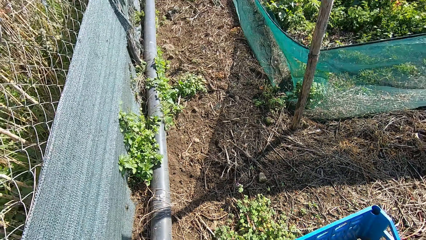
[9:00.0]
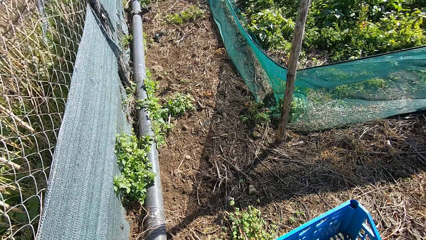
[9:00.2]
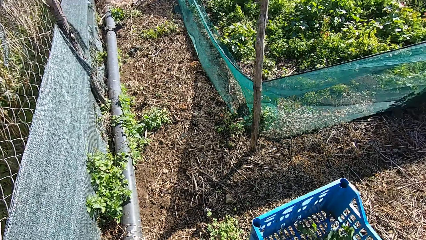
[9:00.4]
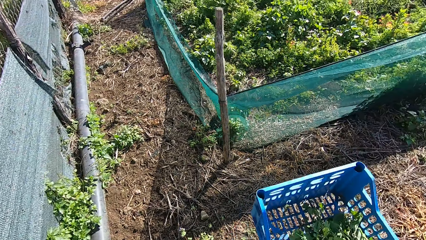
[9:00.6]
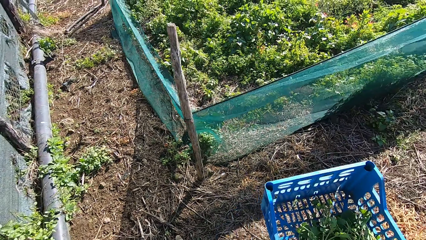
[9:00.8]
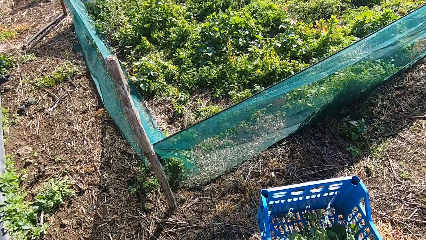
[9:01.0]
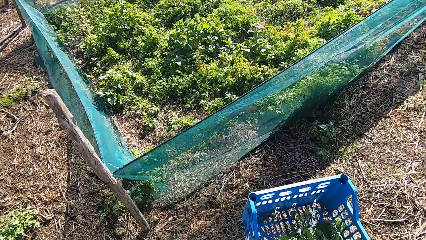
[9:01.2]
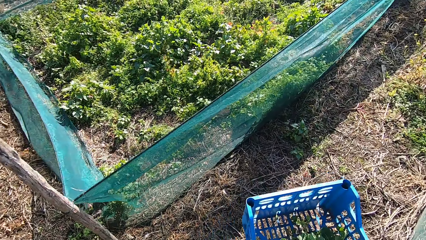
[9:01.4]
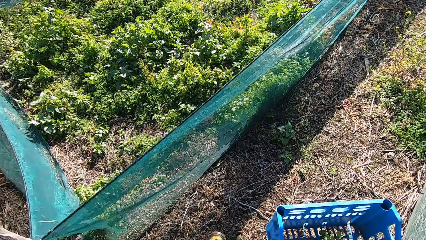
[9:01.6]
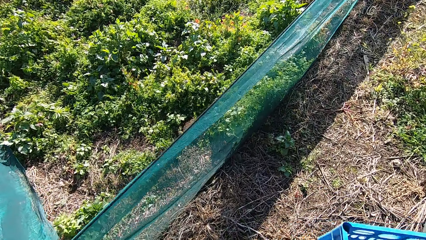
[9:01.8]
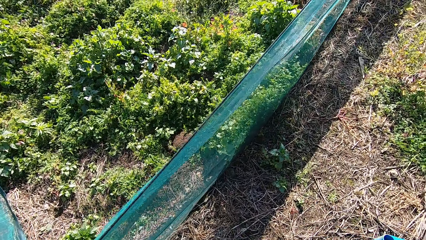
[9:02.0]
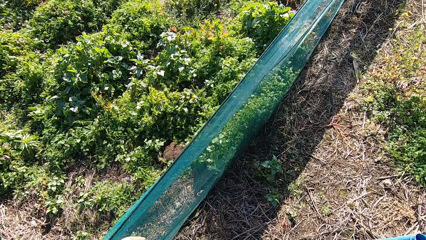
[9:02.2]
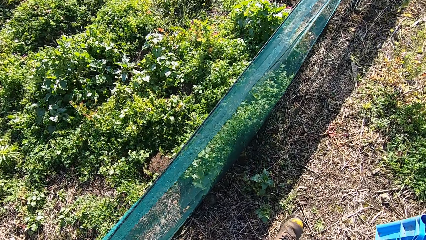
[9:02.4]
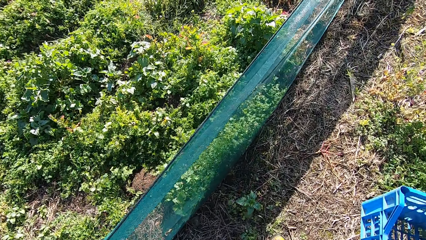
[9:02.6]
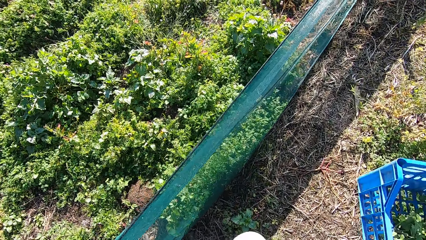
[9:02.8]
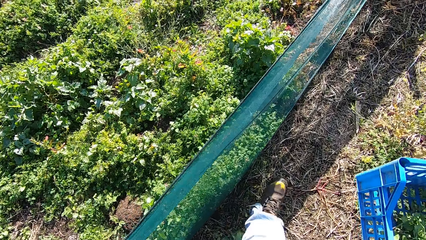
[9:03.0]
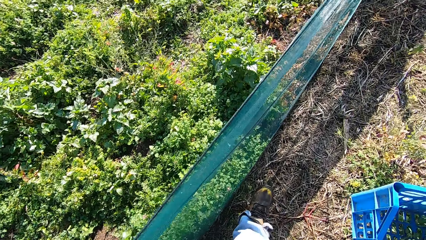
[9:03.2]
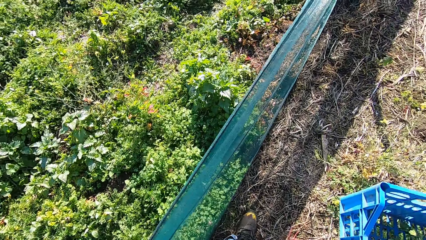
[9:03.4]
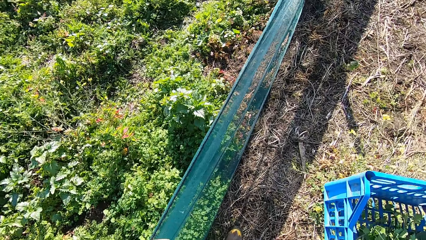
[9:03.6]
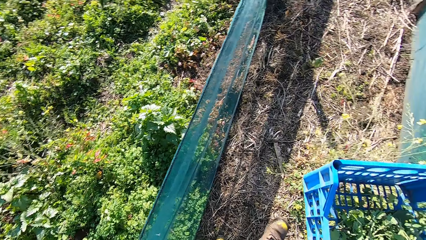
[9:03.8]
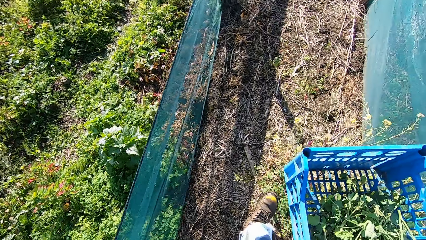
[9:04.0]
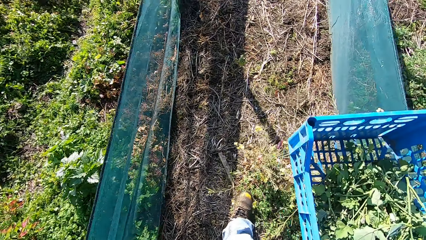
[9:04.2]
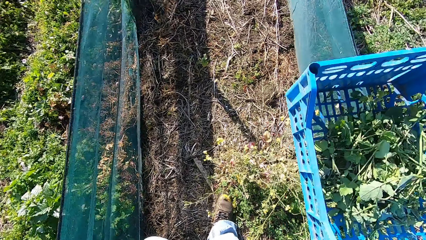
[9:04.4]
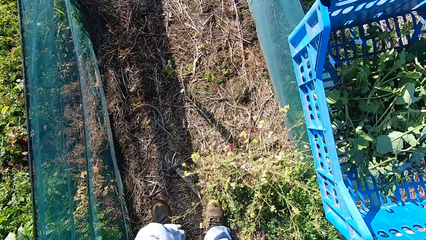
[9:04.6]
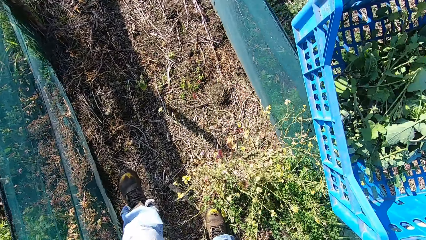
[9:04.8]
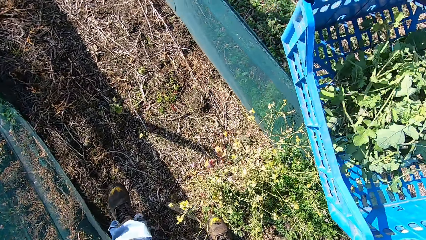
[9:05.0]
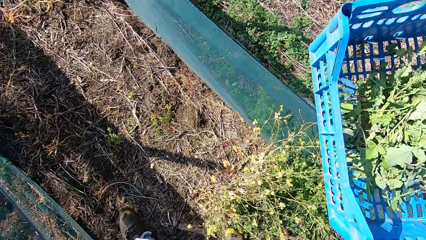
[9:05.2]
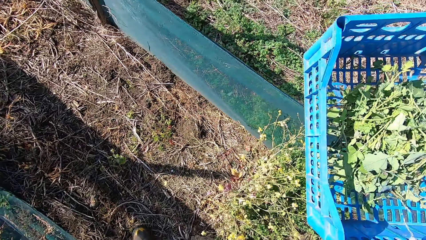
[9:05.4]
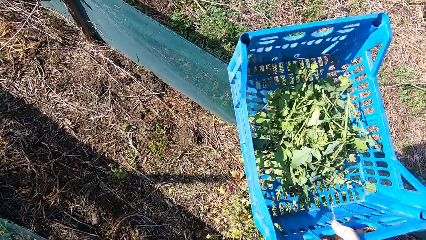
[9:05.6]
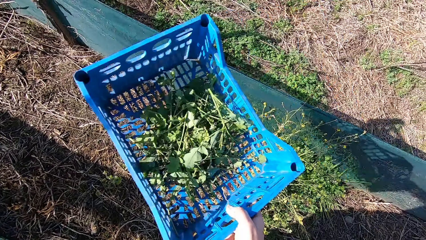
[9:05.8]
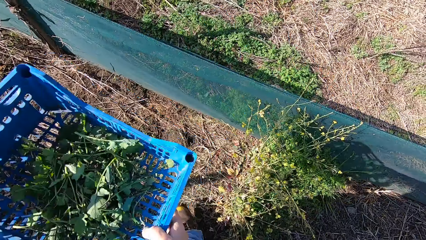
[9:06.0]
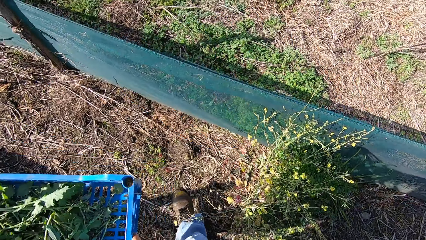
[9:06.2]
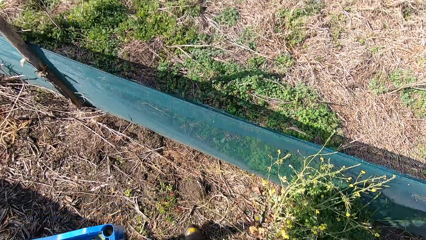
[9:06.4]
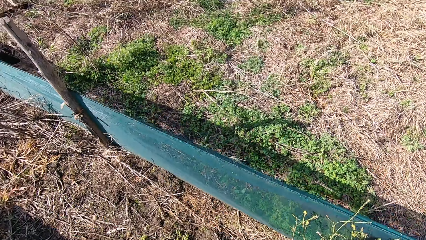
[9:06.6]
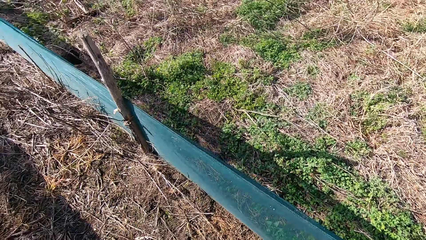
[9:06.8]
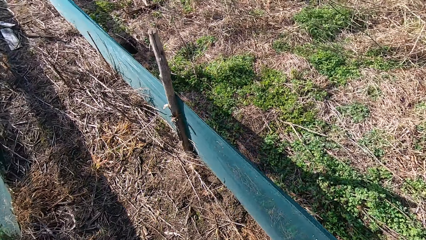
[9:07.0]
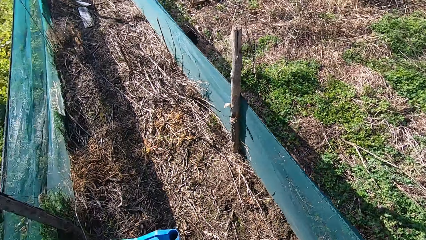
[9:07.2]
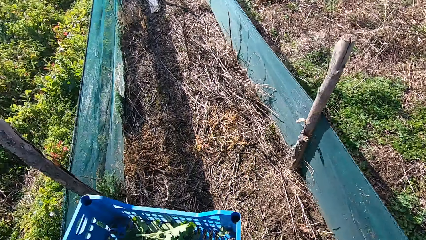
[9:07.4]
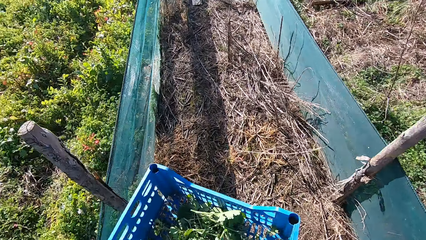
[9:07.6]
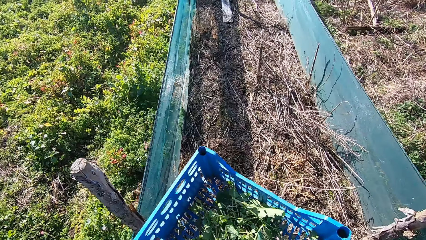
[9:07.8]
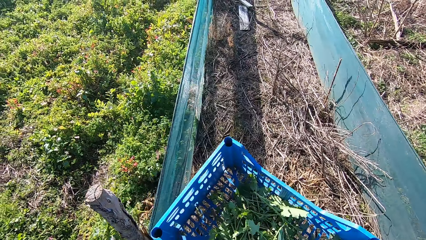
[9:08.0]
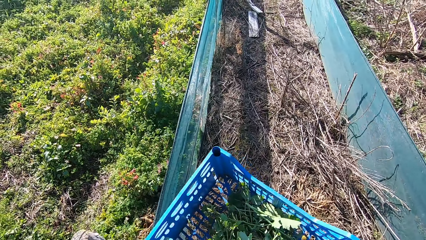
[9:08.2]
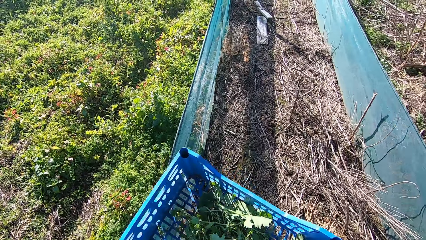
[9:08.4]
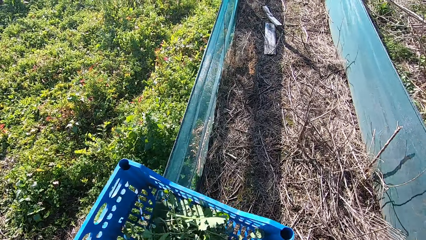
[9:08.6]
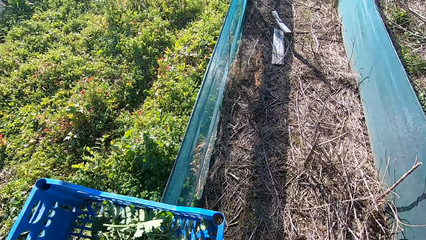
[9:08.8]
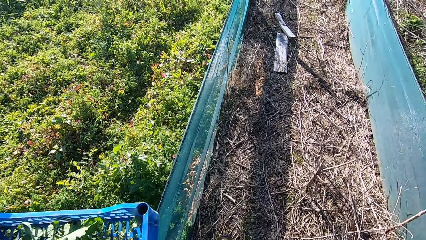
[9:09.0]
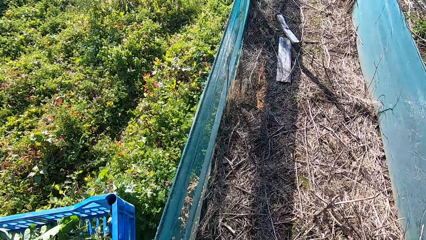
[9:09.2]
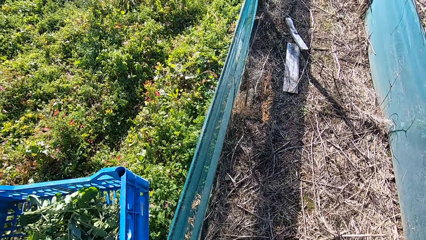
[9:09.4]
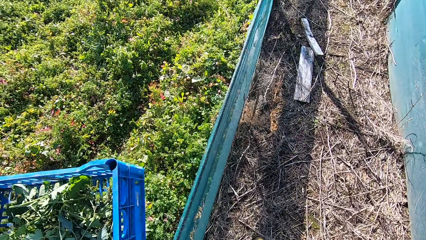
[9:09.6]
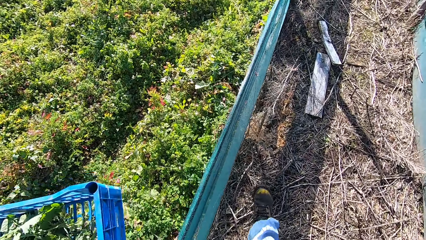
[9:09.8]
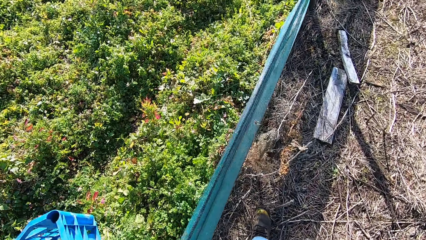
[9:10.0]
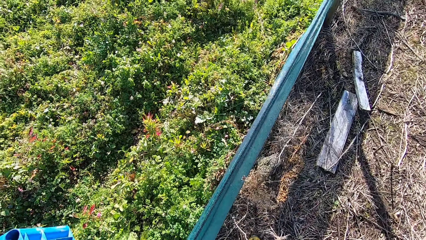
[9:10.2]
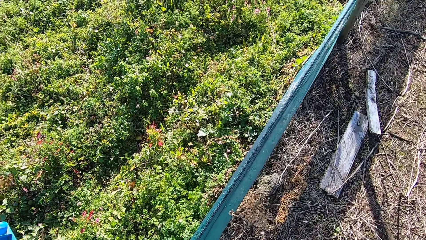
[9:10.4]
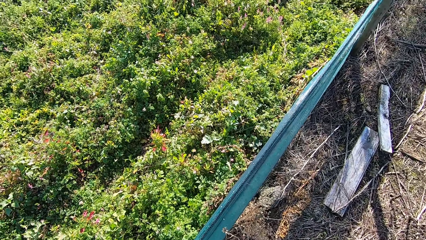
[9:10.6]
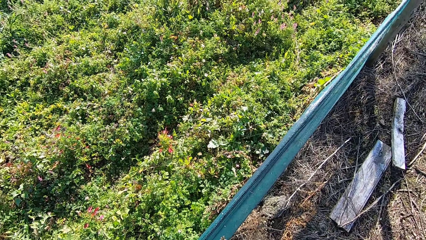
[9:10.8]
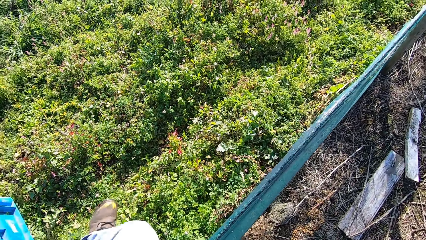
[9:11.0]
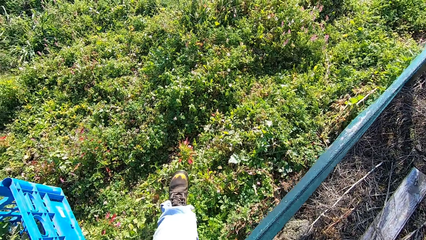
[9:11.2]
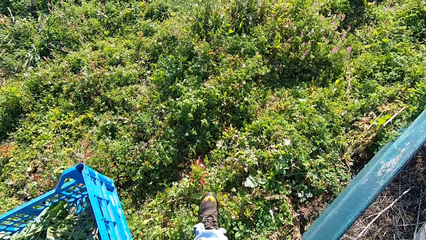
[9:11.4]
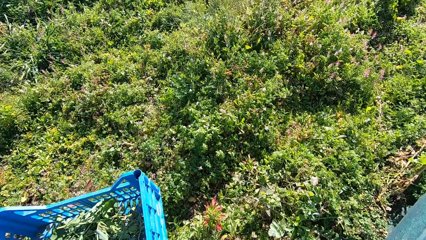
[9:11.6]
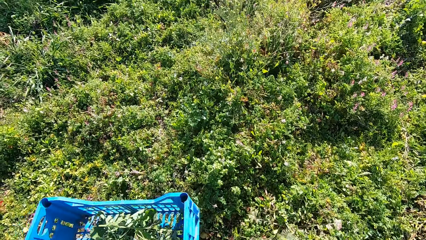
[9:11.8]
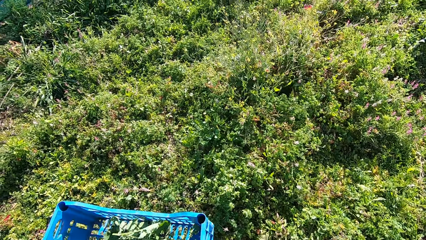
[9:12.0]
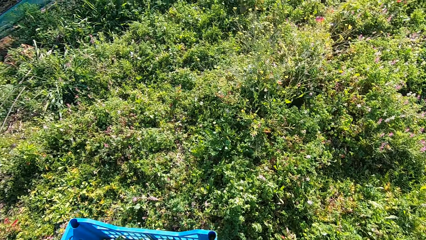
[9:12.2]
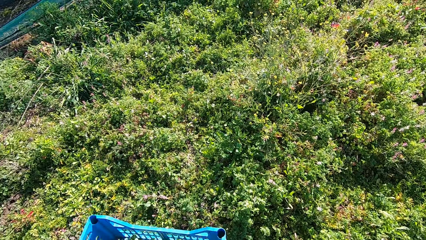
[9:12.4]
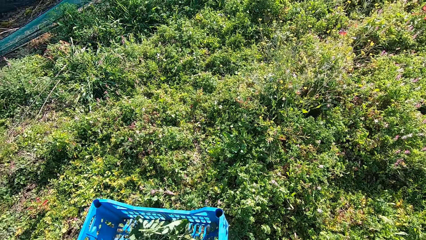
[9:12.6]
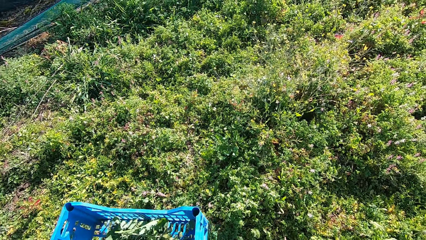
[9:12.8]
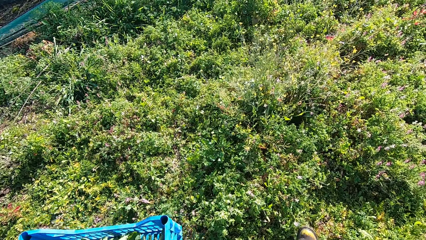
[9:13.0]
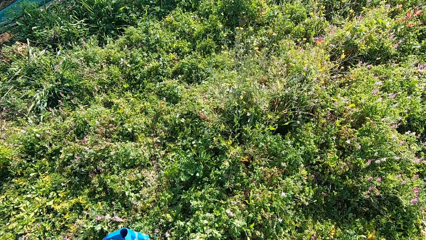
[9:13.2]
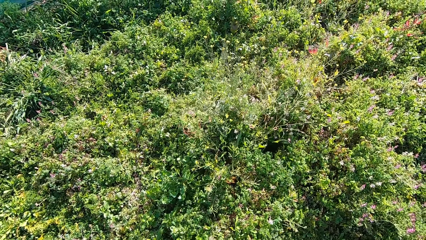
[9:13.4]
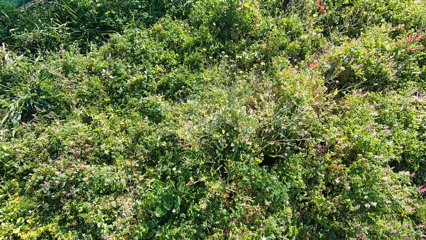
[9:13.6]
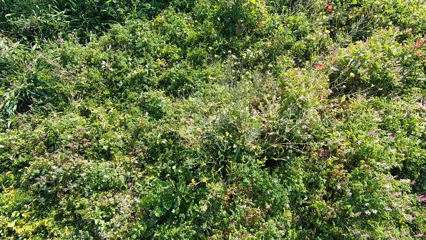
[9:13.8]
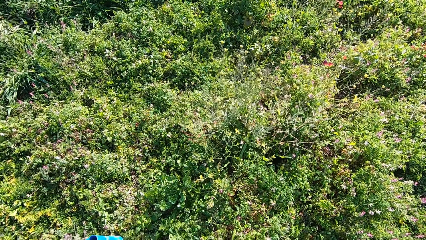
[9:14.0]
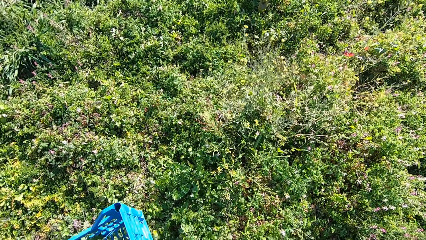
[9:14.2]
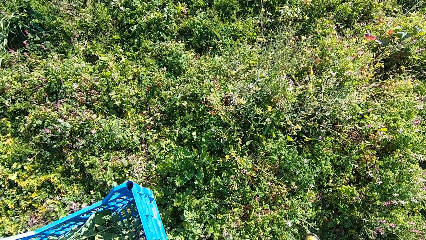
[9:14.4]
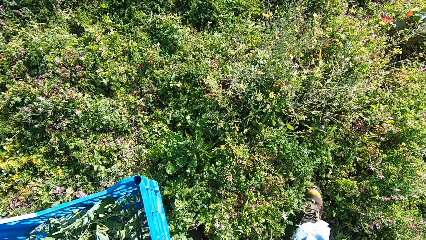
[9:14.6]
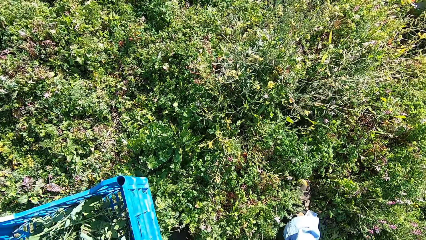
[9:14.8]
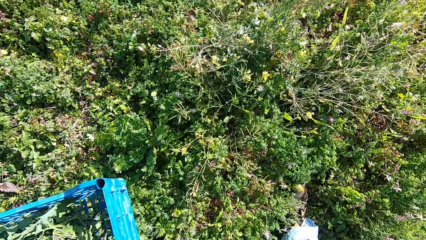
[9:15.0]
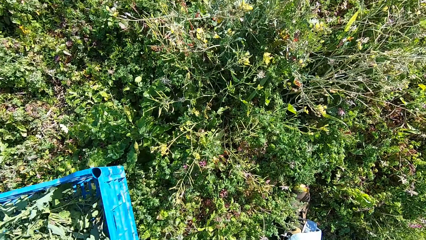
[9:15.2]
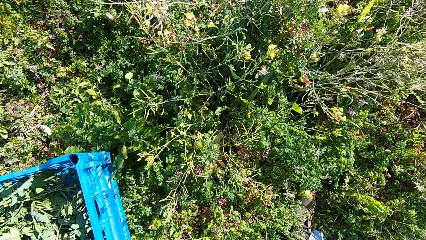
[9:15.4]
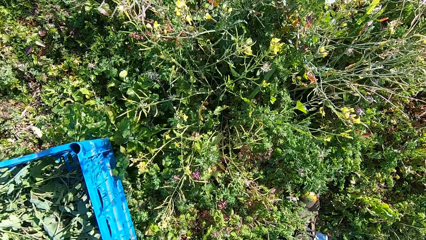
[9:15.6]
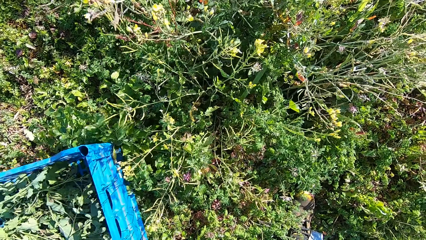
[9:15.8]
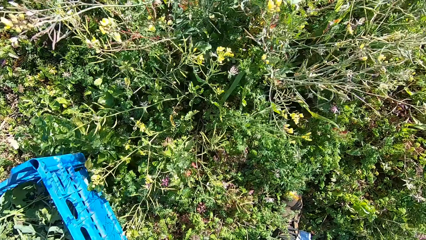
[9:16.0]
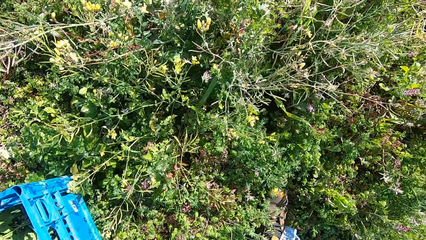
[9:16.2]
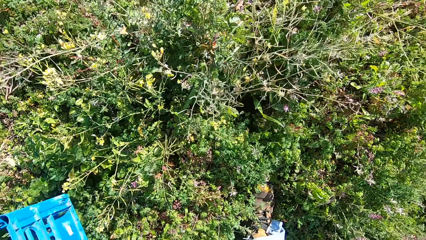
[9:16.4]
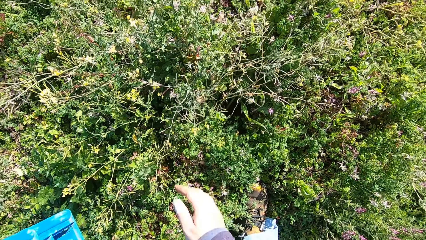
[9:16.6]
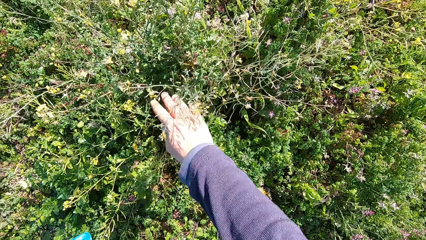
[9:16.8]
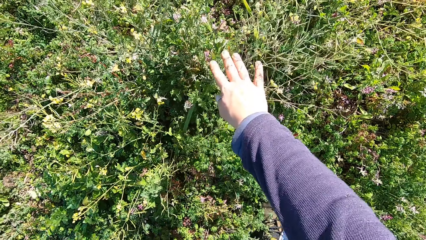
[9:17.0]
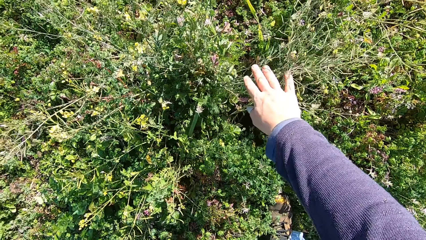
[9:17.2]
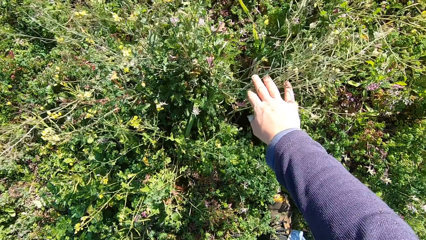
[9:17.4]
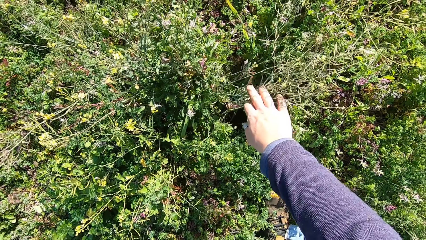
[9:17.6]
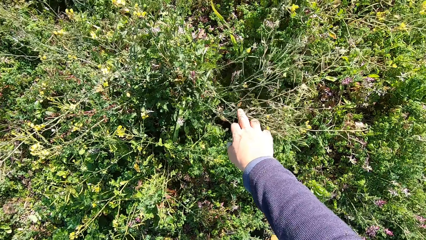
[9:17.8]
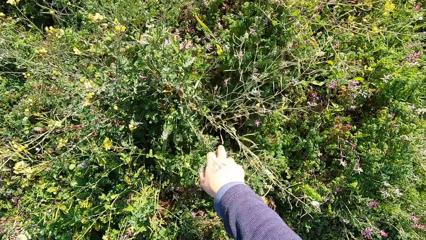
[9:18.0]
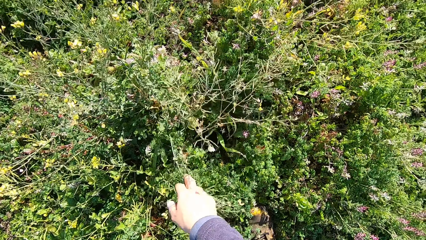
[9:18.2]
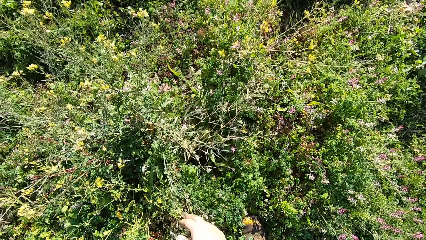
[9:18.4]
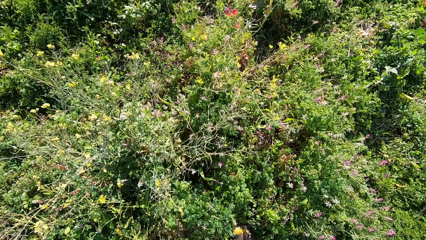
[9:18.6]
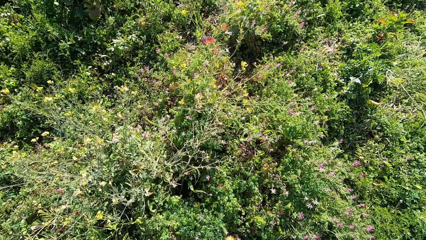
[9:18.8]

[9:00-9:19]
The camera wearer walks around the garden. He places the basket in his left hand on the ground. He touches the plant with his right hand. He looks in between a dandelion plant.
